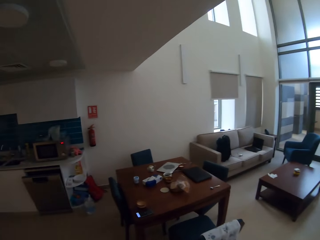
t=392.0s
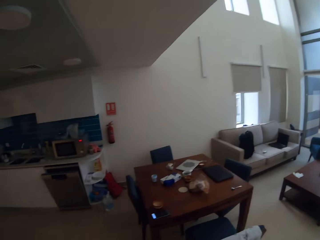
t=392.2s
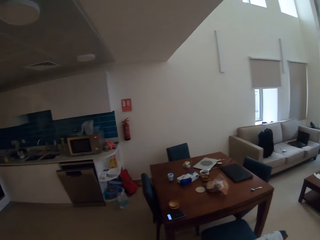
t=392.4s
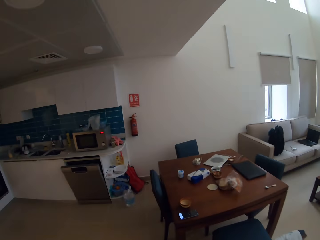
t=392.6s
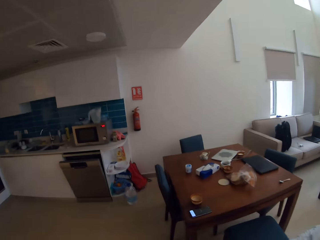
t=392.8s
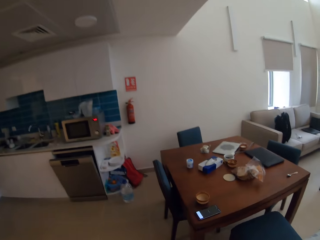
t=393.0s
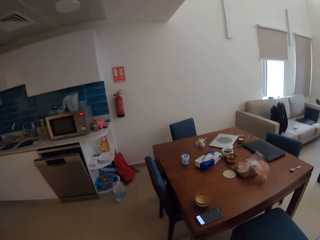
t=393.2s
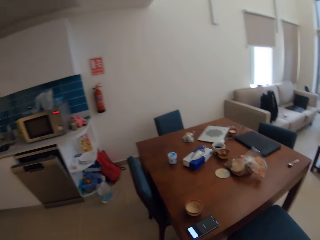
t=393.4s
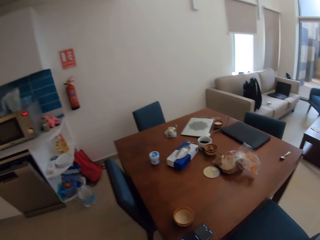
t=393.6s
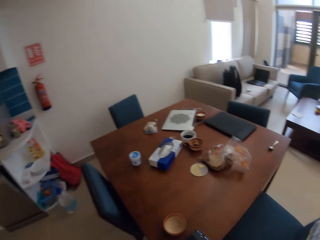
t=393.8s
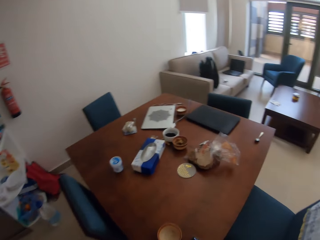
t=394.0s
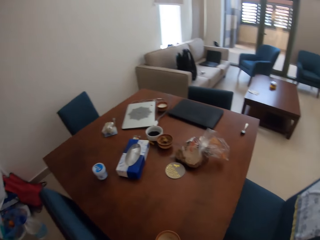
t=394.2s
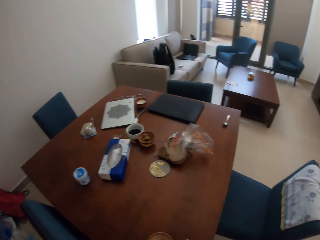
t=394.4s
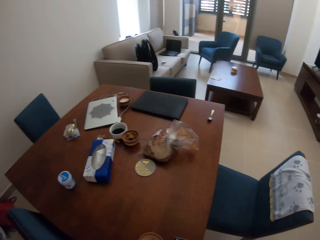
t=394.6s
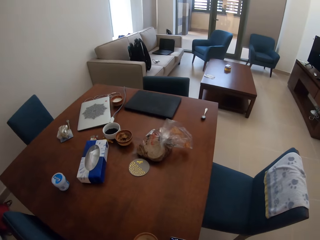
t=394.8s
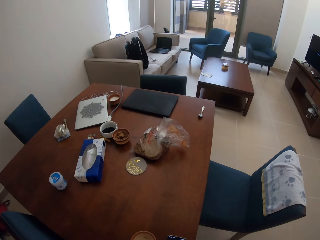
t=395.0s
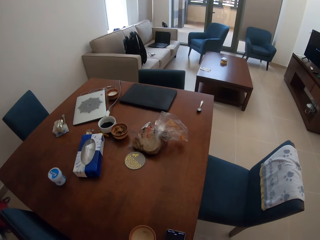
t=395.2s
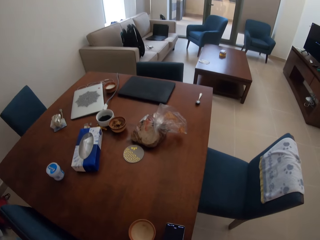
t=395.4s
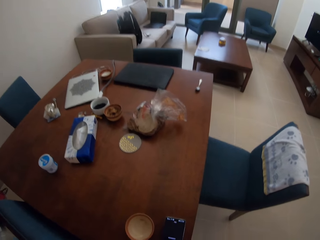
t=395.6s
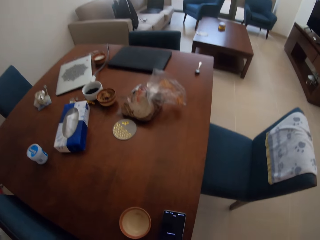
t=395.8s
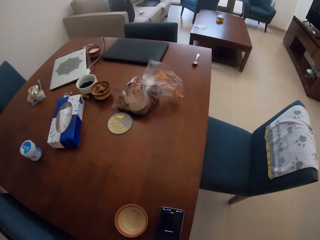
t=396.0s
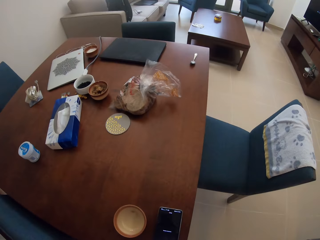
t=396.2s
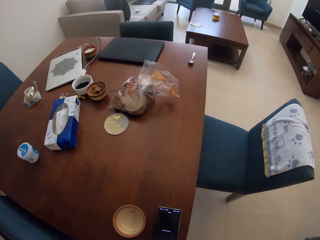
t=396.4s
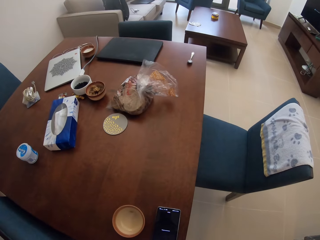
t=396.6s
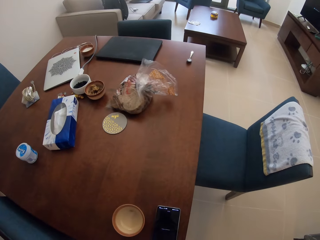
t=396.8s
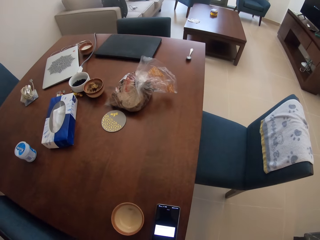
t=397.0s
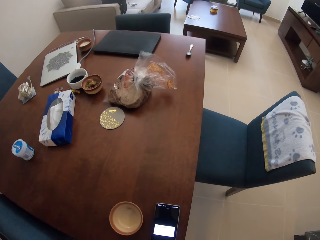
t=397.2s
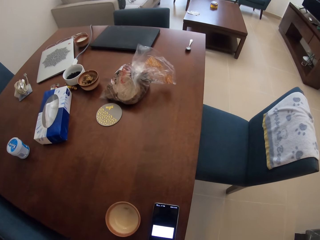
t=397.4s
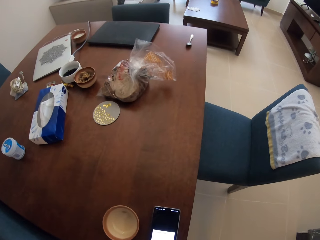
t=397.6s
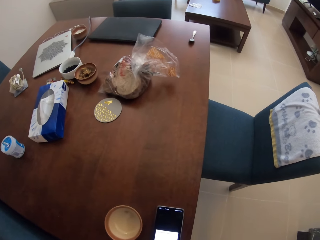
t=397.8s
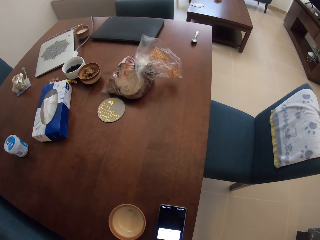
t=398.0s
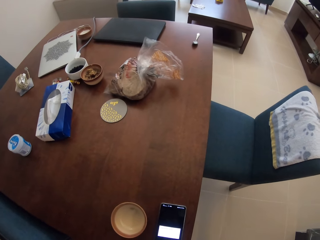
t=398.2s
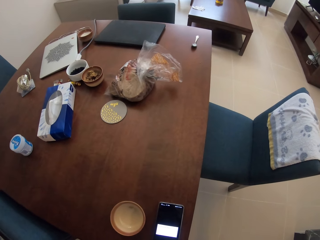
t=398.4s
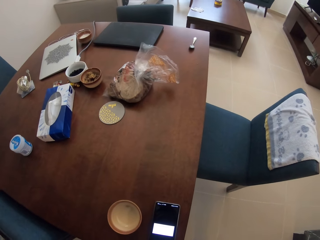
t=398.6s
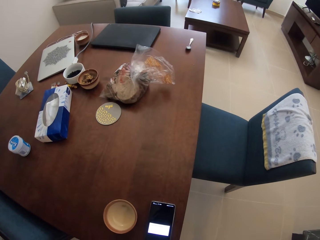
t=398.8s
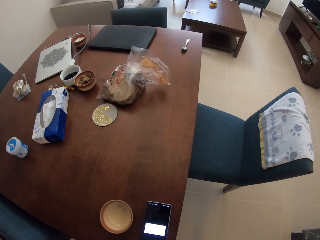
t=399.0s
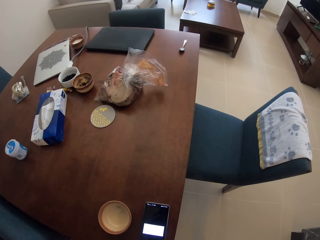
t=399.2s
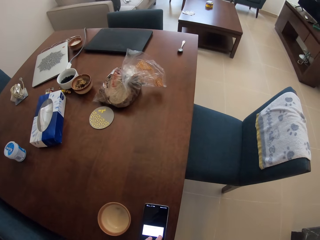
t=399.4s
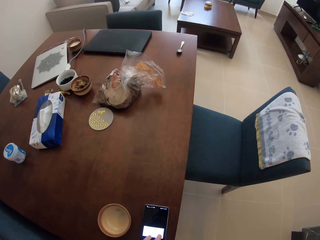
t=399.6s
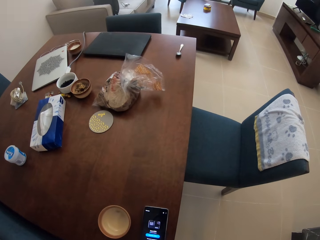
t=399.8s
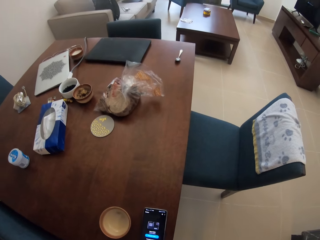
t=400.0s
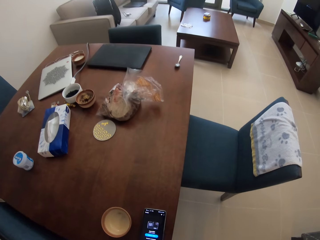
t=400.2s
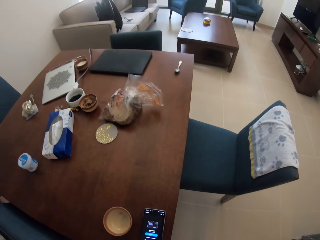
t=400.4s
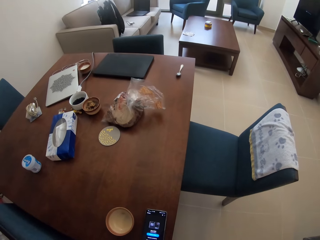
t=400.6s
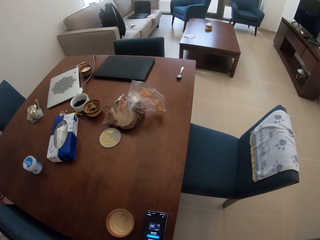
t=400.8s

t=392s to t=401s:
The camera wearer goes to the dining. They stand at the dining table. They touch a phone on the dining table.

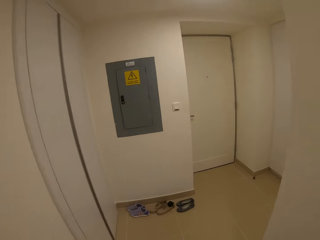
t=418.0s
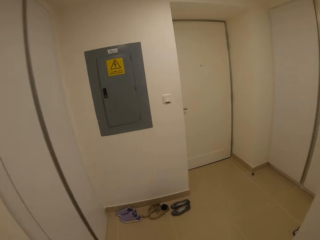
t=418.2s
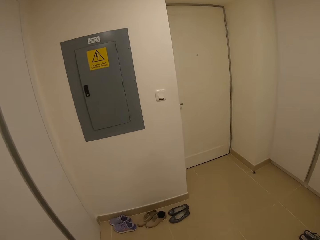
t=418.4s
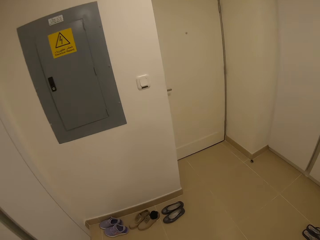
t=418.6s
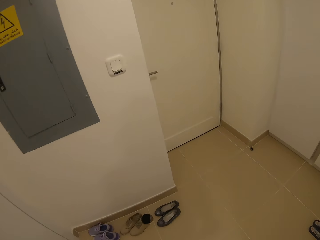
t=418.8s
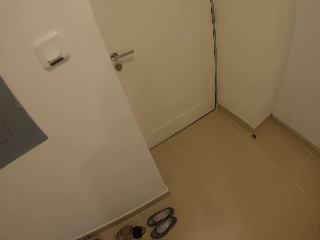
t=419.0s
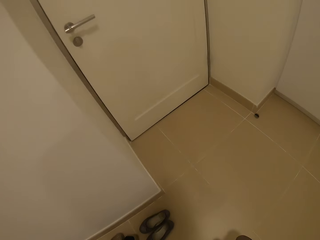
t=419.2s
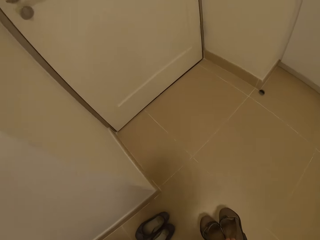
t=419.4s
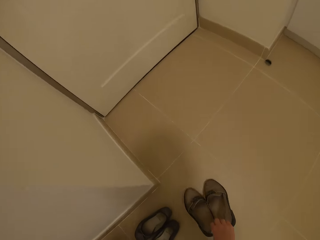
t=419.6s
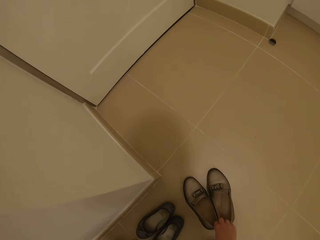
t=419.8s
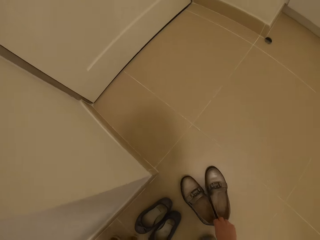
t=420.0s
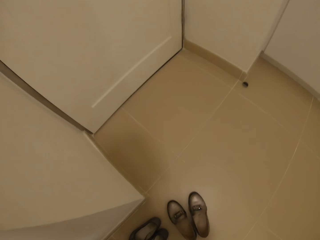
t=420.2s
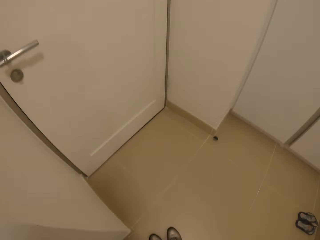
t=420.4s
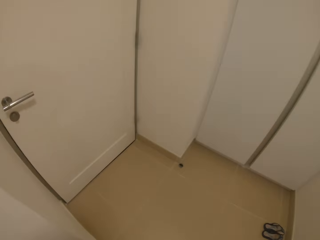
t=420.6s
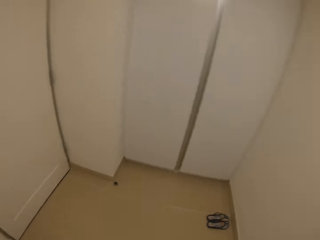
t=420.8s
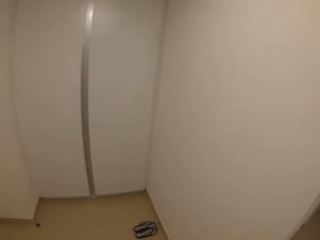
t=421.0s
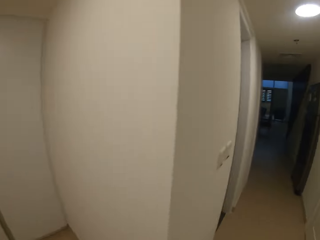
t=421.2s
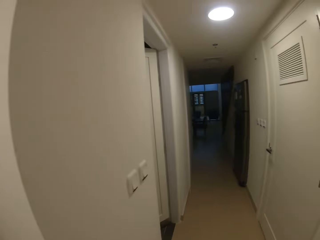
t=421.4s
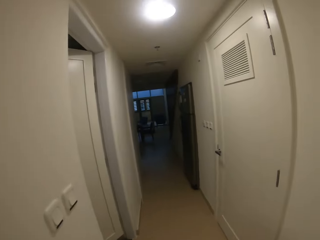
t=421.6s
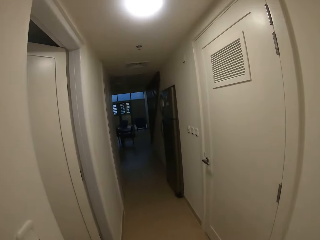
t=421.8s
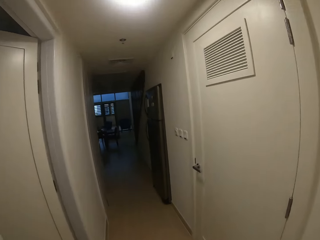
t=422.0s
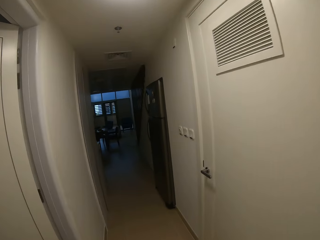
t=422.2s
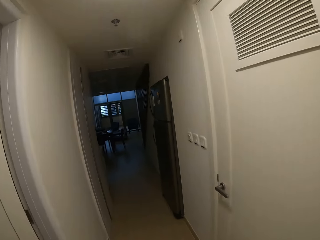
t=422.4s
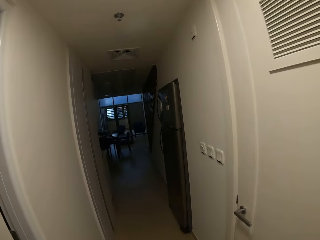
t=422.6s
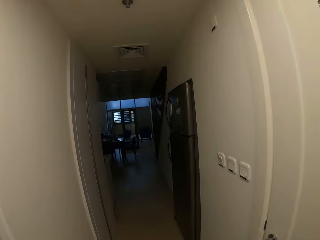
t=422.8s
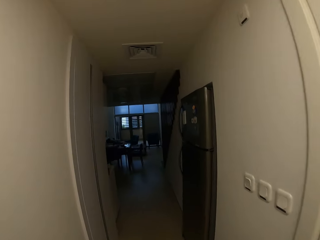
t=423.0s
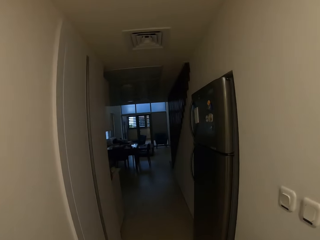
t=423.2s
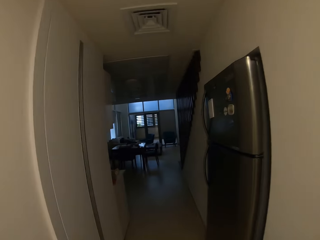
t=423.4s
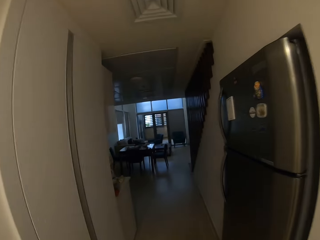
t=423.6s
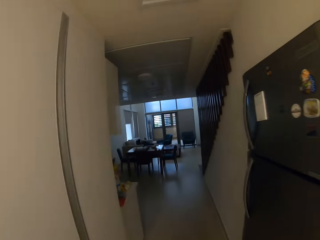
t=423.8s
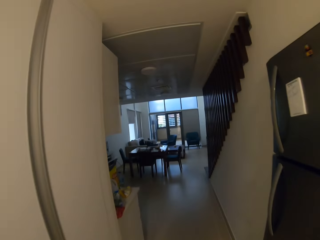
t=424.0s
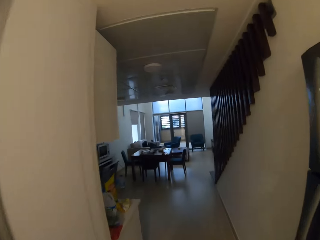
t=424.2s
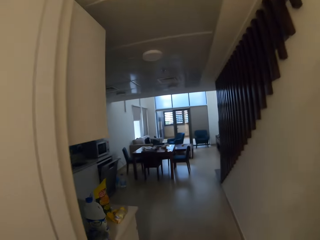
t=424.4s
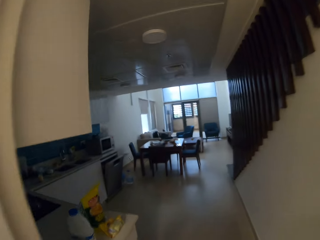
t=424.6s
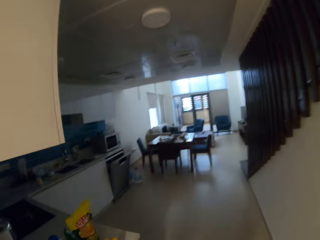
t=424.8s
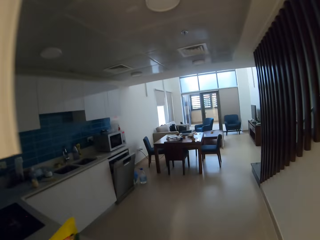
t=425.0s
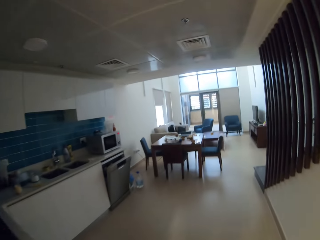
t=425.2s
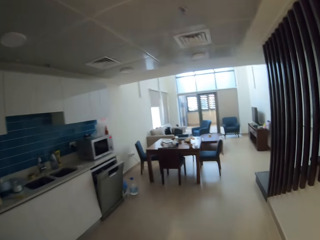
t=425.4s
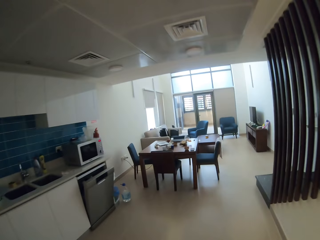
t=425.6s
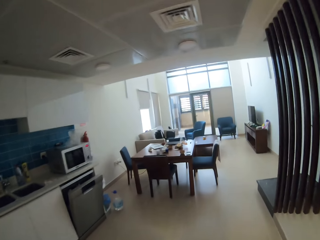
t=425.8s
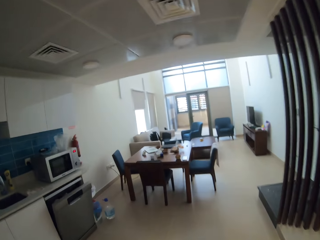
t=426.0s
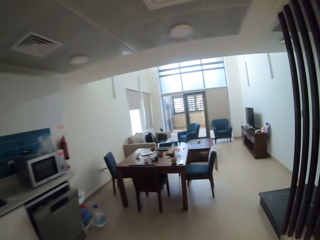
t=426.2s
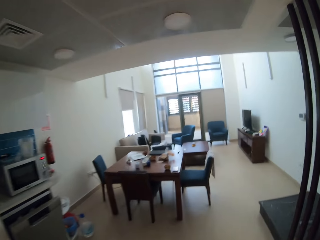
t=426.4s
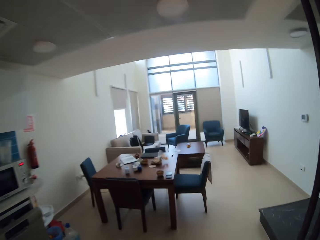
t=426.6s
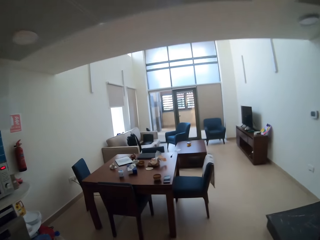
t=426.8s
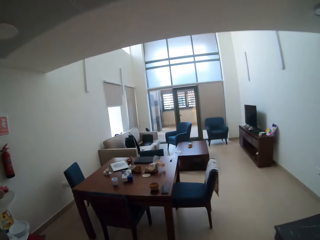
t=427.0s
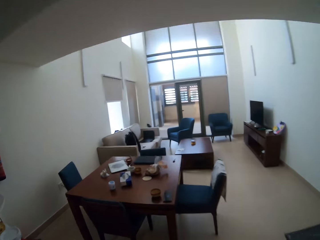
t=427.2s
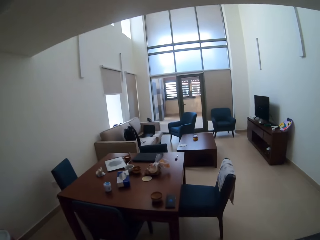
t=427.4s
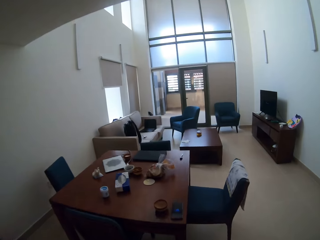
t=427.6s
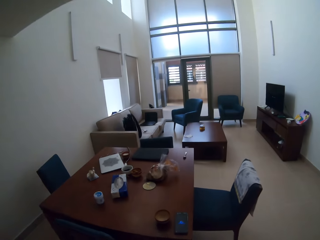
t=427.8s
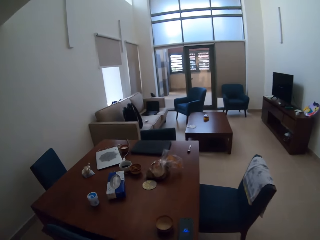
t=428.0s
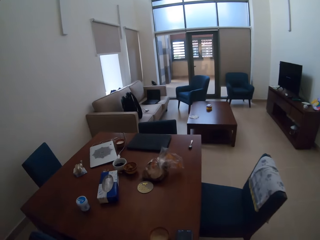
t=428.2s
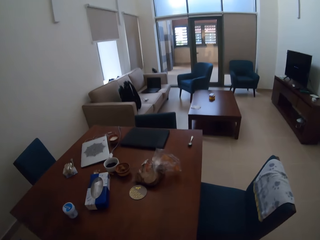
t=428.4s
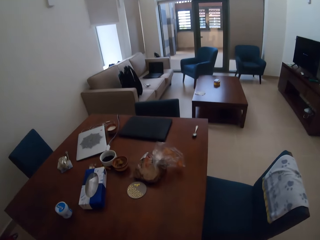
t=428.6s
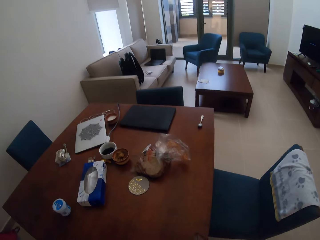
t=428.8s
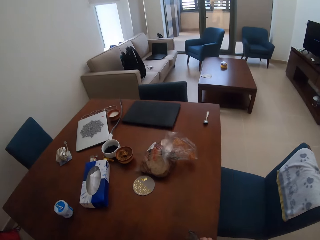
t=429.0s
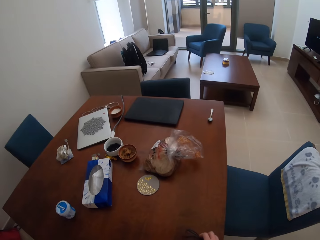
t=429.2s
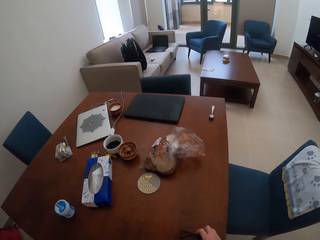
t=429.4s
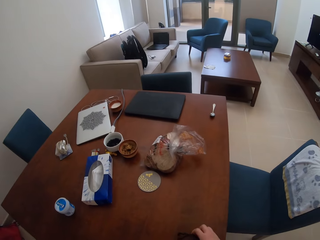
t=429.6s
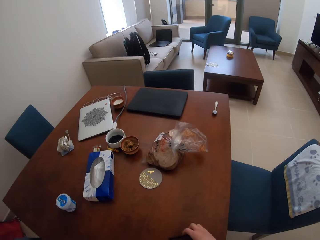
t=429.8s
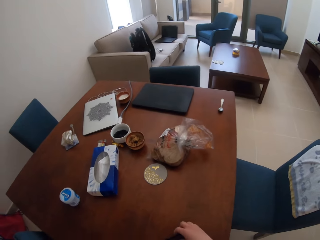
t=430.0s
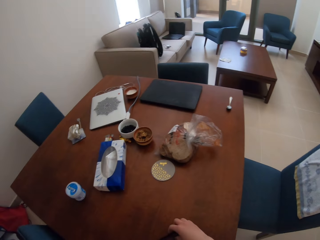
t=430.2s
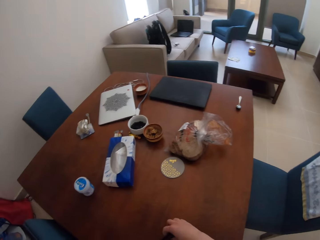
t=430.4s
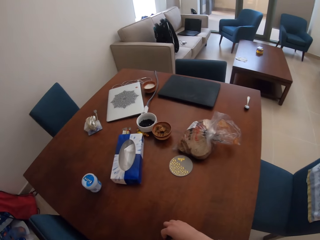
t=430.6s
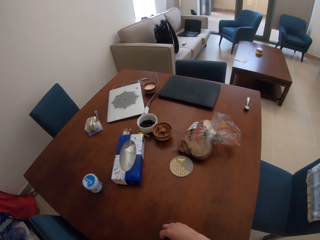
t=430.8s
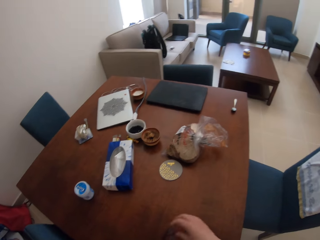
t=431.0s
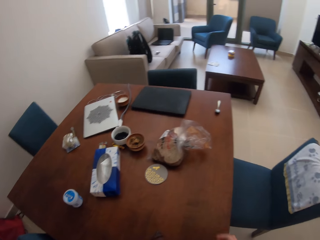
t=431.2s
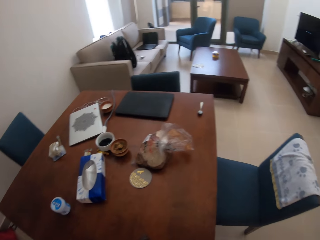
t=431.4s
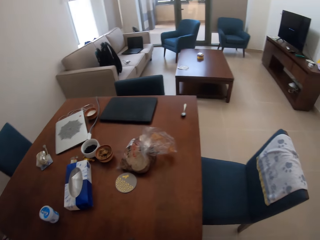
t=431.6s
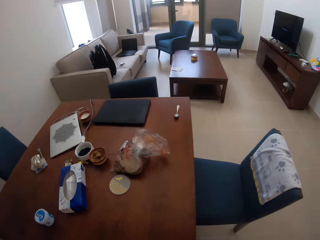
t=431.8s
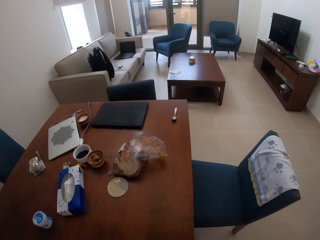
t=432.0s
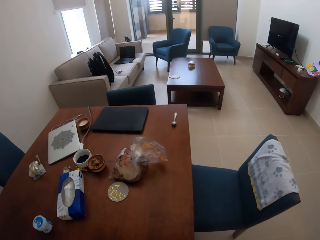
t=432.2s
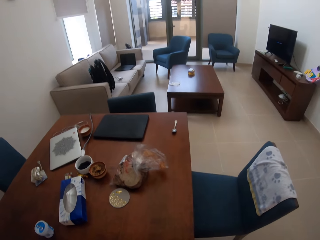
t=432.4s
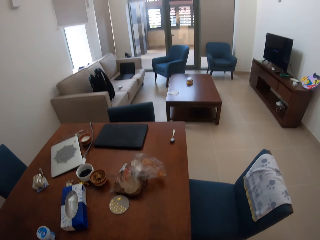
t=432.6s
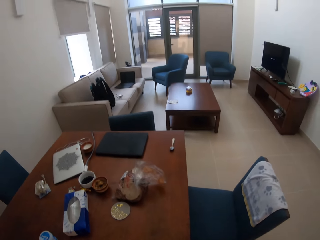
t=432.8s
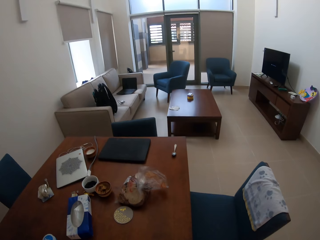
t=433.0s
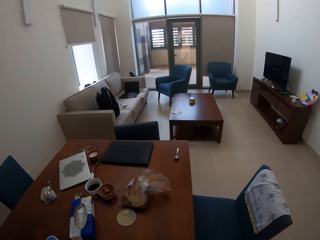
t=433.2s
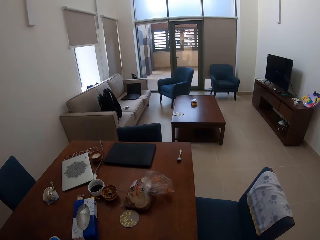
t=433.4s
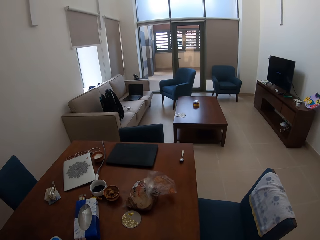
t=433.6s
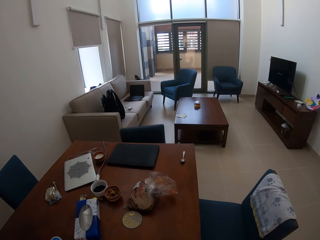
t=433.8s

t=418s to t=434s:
The camera wearer puts the pair of shoes on the floor. They walk around. They stop at the door. They walk back in the room. They go to the dining table. They move the phone. They move a tray on the table.
